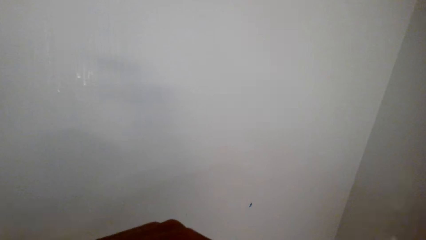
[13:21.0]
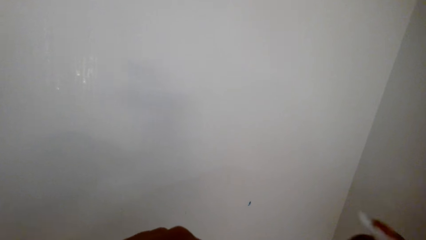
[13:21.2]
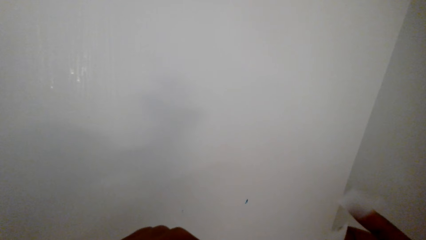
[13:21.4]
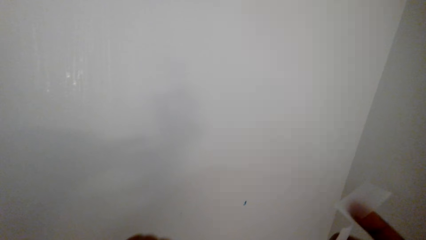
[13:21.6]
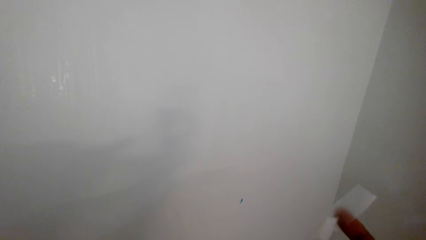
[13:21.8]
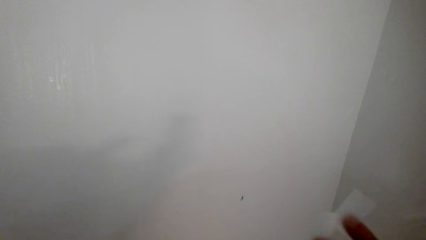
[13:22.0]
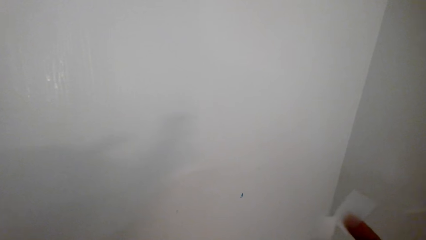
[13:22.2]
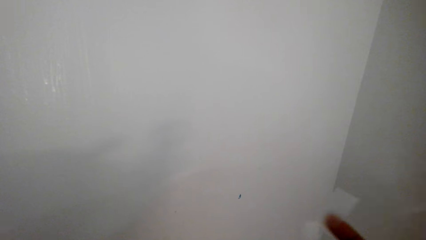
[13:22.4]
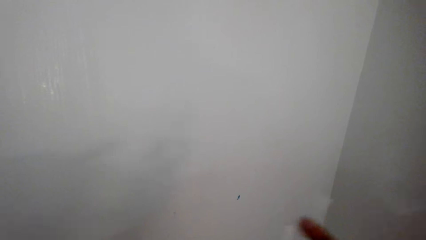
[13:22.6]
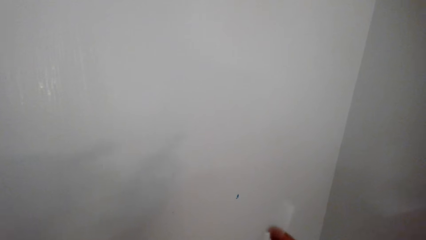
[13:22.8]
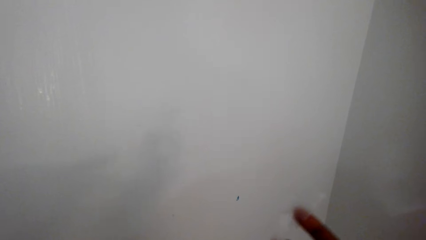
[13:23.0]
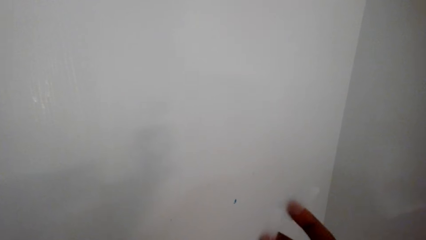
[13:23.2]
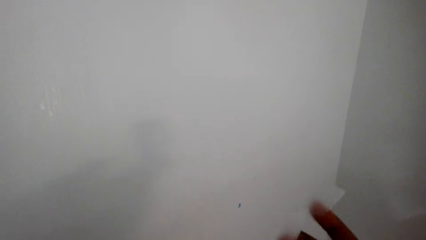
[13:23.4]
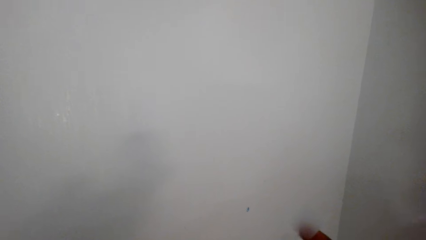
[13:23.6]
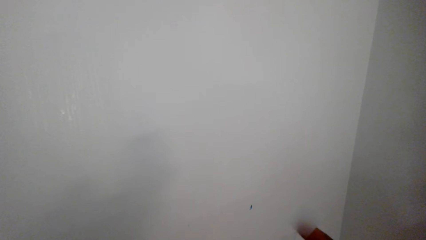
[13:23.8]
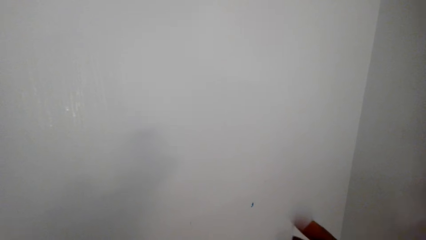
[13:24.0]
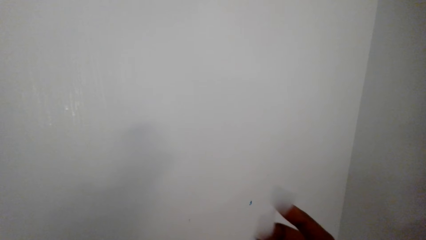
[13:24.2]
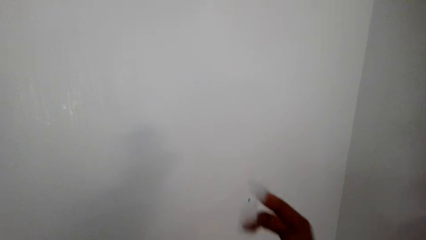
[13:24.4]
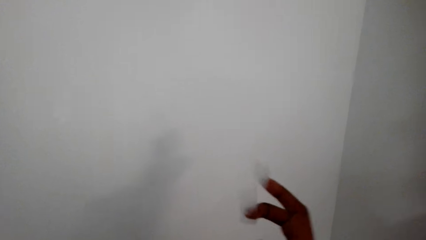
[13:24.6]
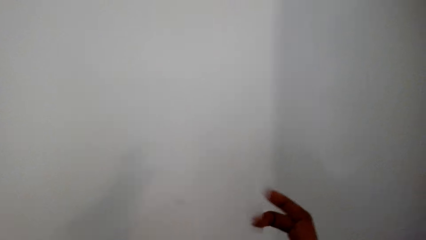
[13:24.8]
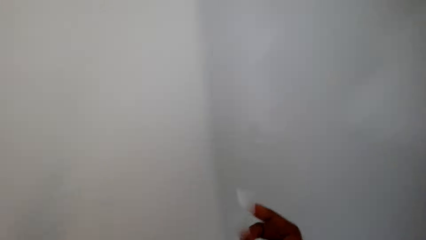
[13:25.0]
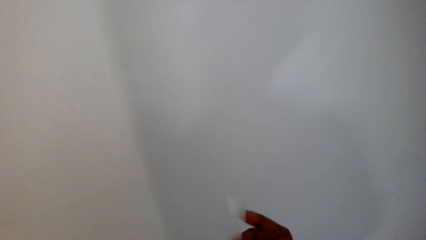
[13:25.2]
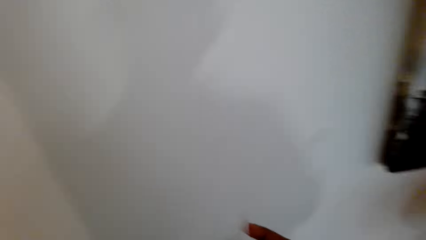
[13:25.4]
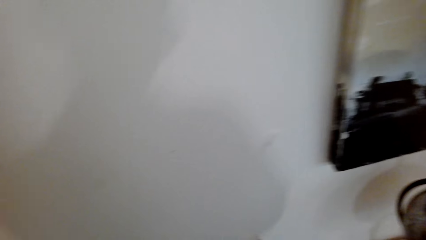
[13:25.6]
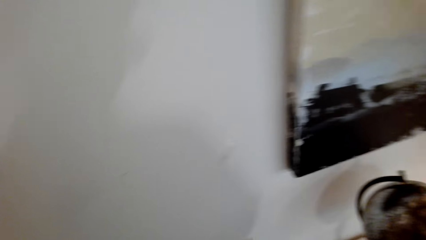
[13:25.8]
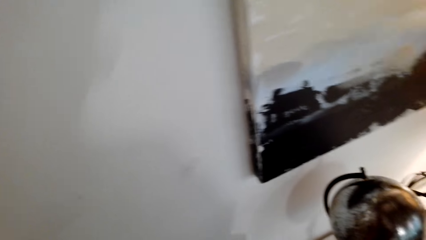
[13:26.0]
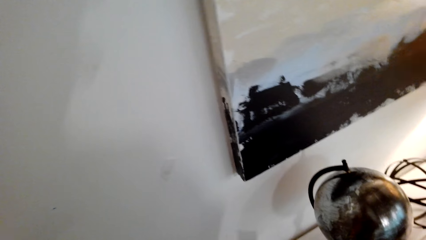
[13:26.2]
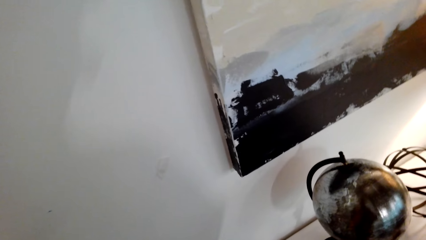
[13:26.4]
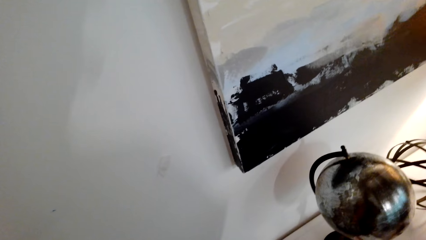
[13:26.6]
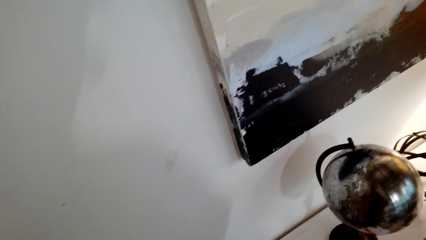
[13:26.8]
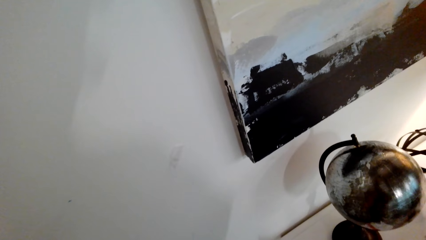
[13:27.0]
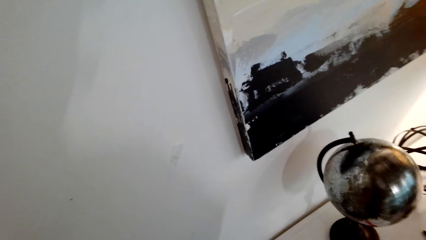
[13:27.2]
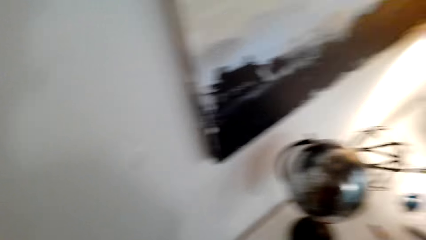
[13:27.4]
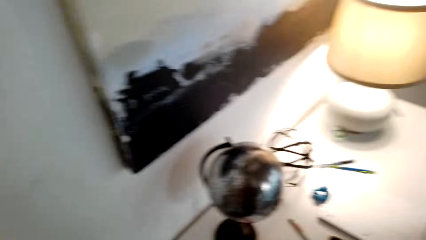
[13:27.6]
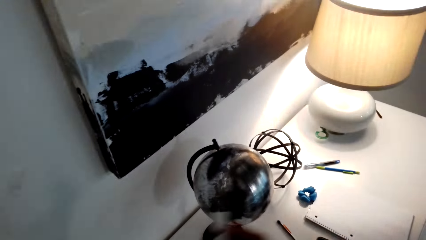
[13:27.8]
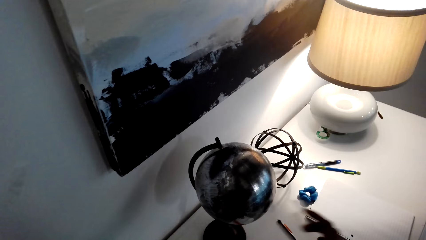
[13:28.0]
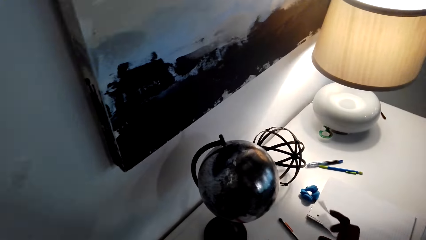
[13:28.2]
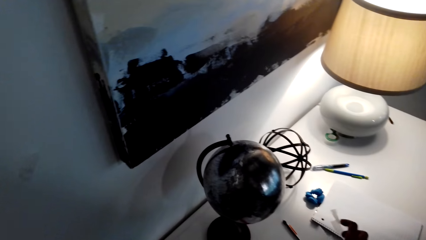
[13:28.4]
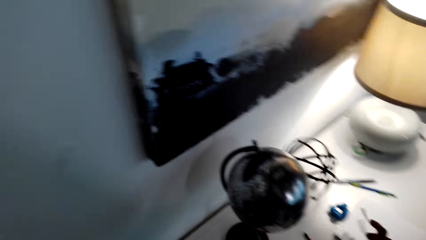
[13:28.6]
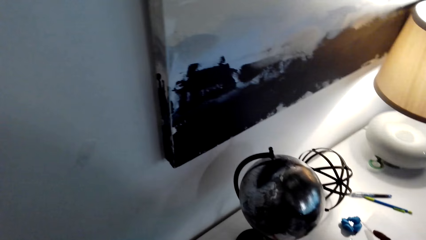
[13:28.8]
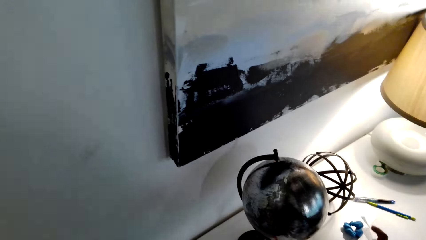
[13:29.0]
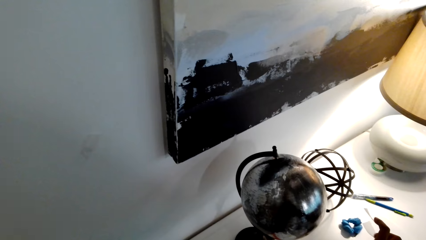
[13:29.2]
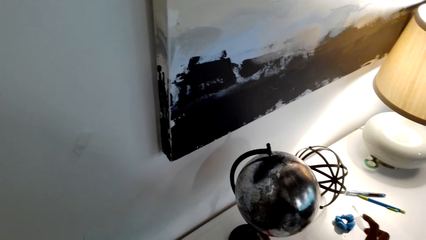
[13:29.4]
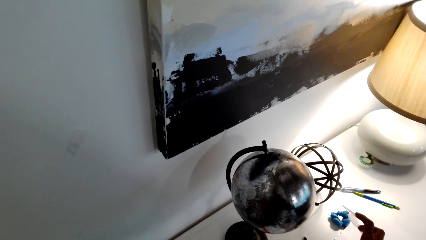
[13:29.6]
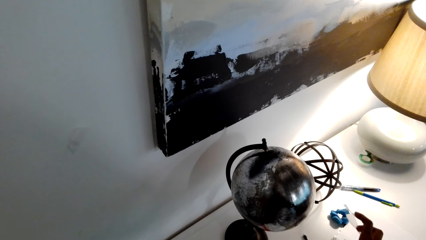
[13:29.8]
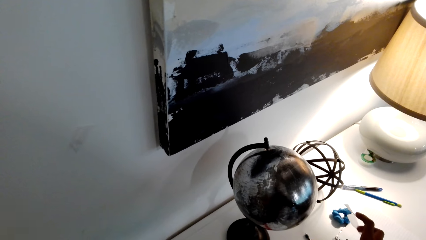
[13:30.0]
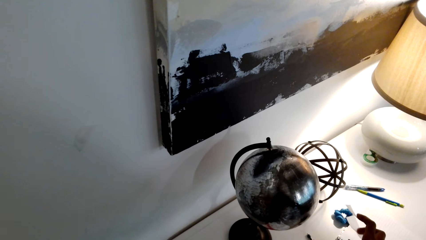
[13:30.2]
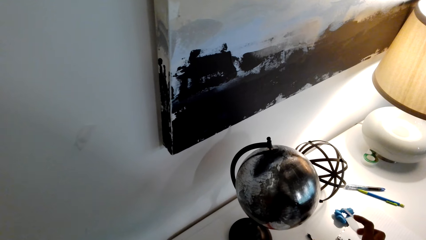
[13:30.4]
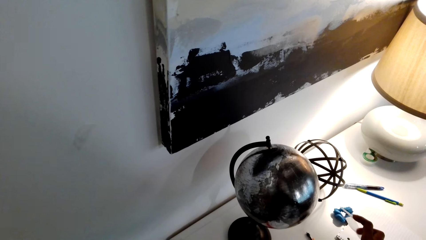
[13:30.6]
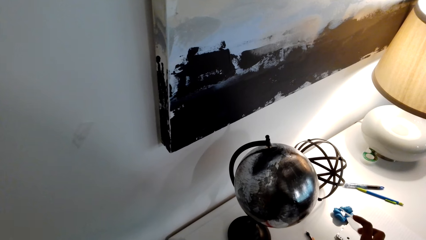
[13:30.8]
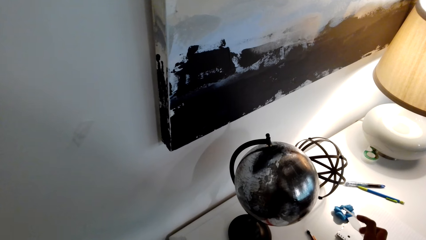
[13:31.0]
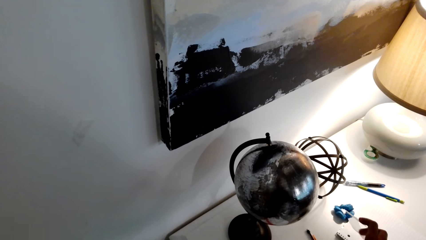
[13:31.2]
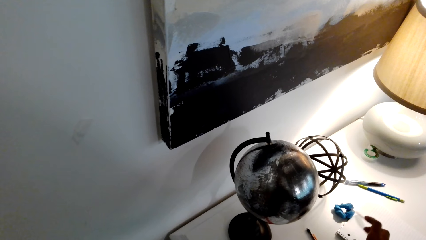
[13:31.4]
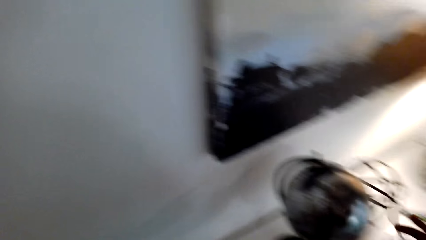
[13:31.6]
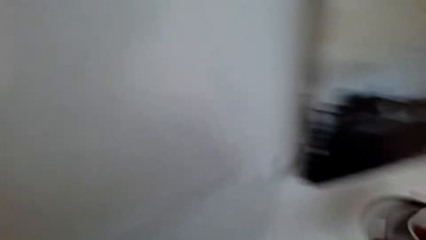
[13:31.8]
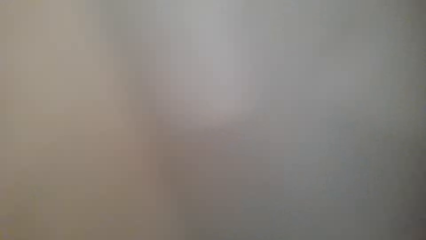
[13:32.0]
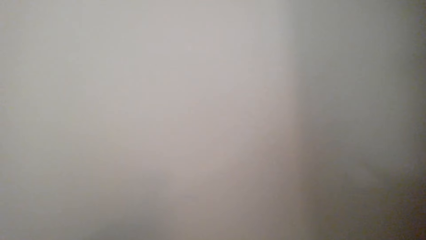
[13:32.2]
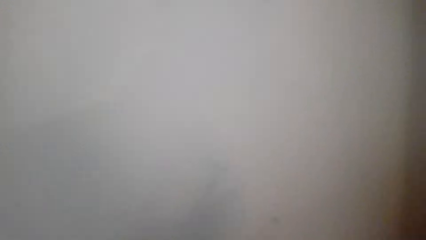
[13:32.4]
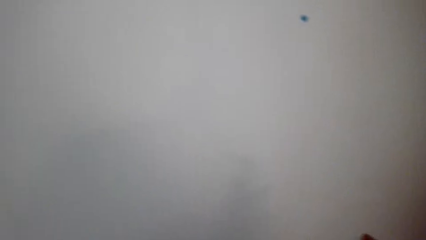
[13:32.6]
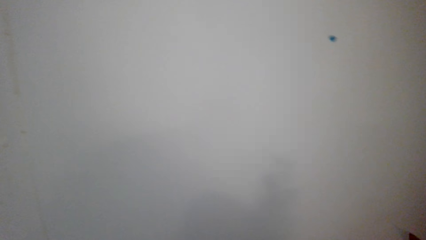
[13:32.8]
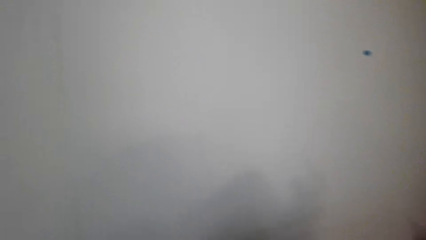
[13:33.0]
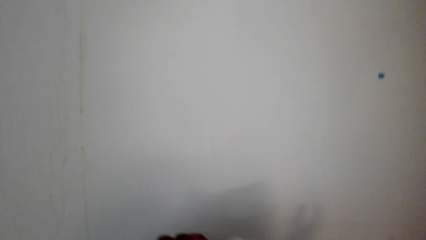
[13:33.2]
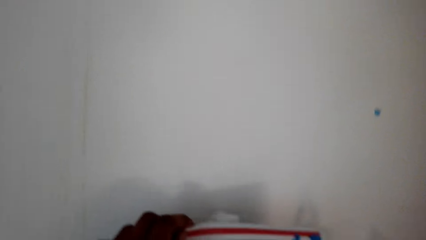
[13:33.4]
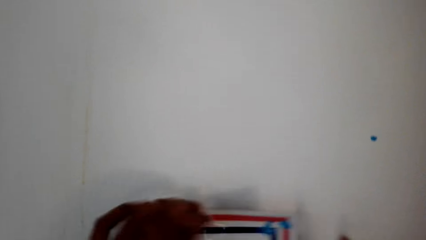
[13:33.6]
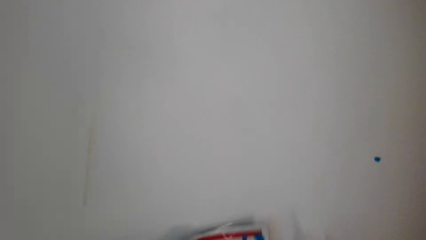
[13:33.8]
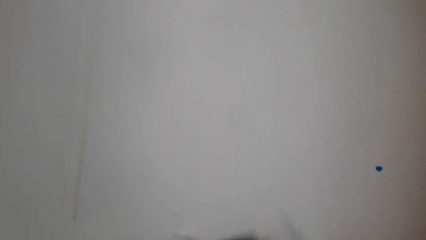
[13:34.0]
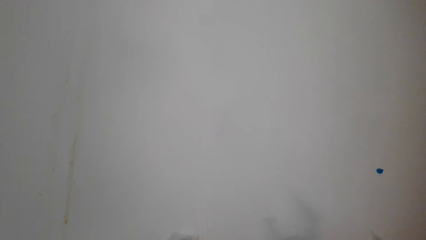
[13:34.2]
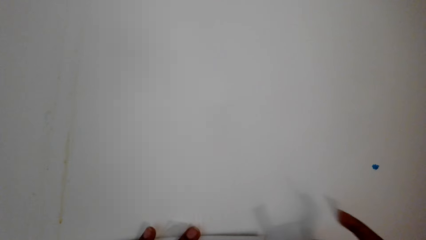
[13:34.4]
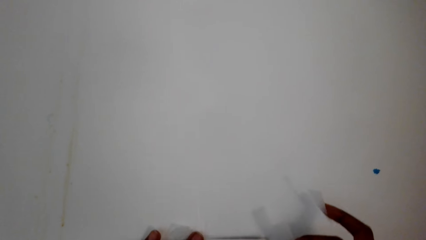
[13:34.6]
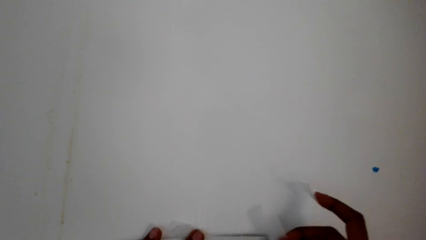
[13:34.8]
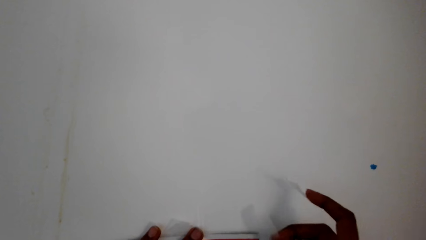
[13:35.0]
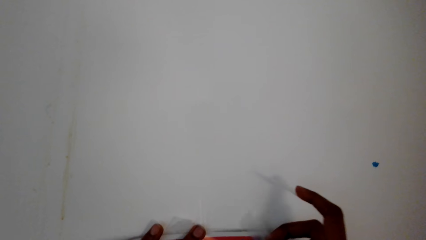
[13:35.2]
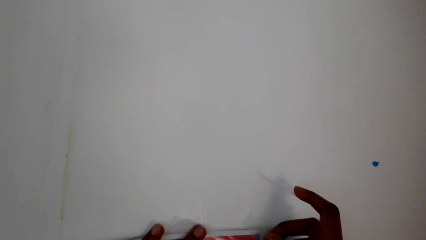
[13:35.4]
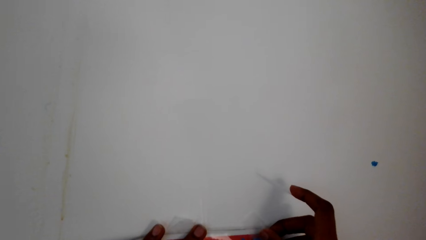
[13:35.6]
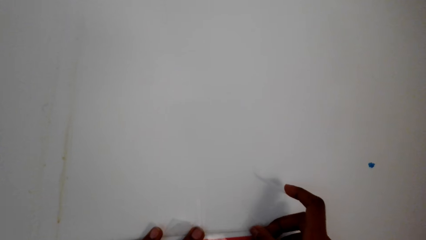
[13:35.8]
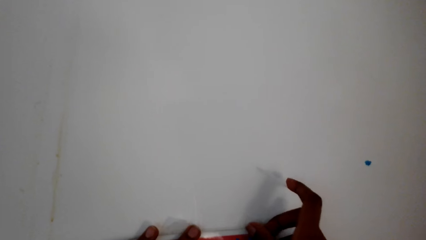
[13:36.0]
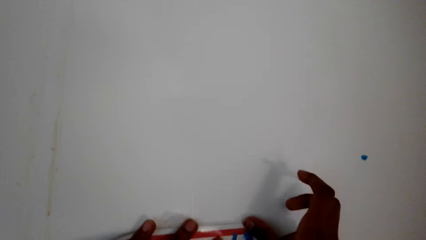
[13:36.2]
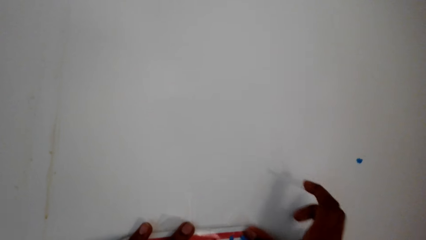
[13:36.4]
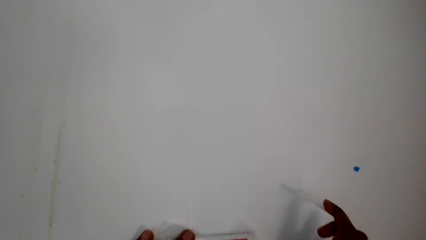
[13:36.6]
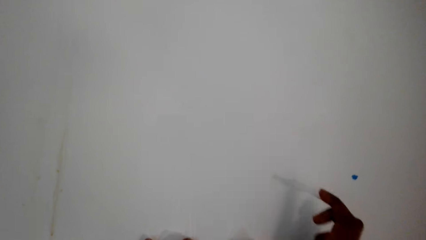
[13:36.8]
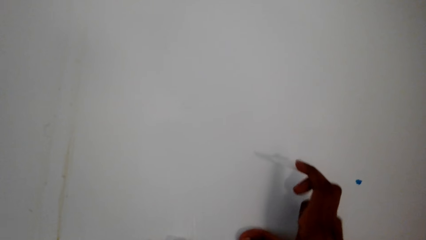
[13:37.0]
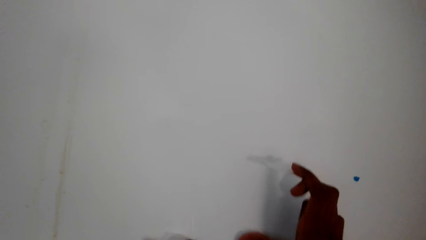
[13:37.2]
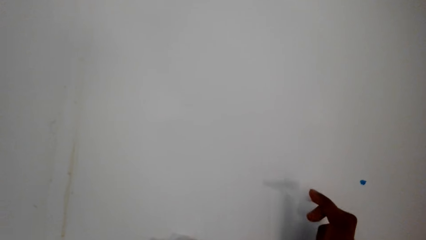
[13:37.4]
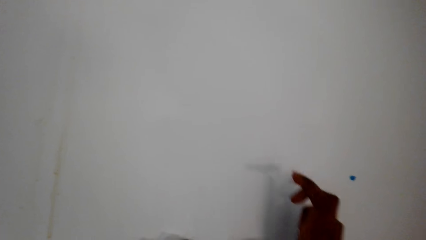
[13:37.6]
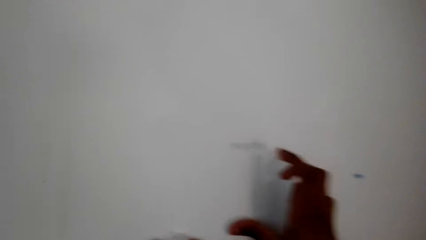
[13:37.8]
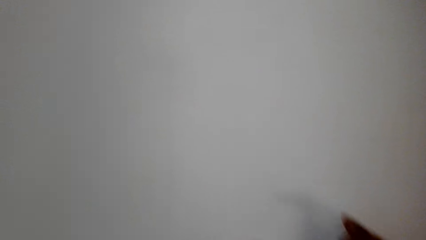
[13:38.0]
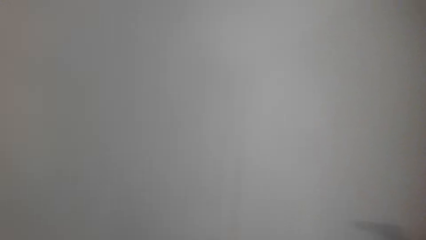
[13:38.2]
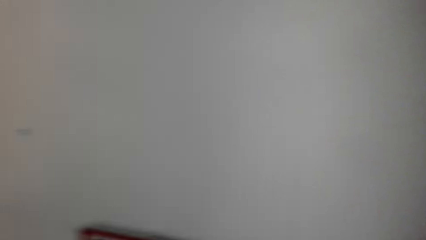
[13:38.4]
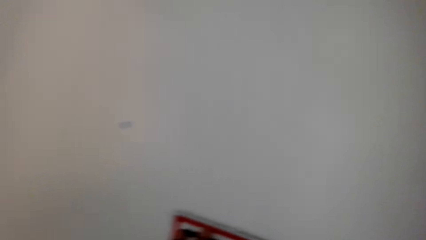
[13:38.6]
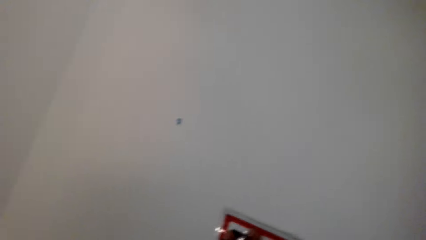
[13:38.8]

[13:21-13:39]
The camera wearer moves around. They drop the tape. They stick the paper on the wall with sellotape.
